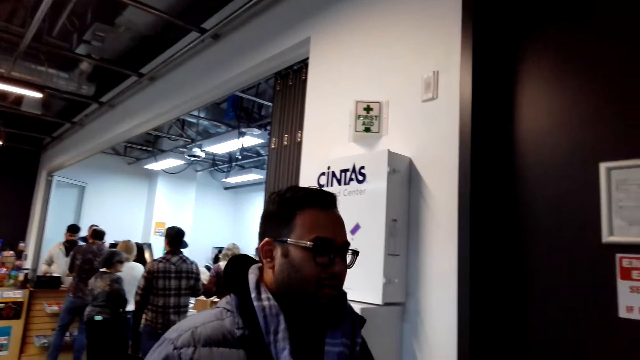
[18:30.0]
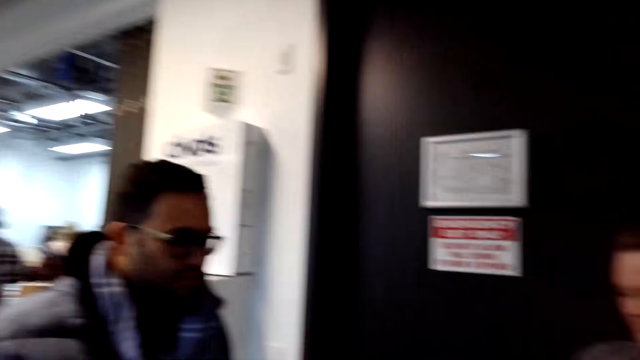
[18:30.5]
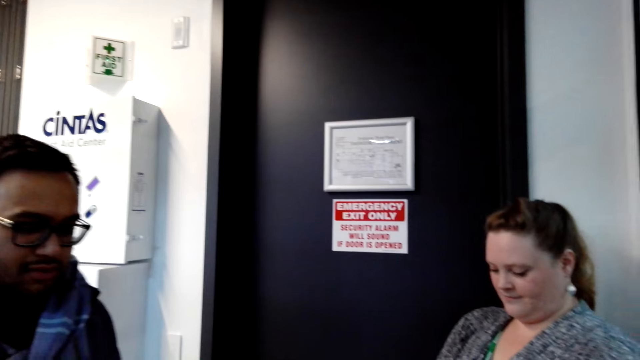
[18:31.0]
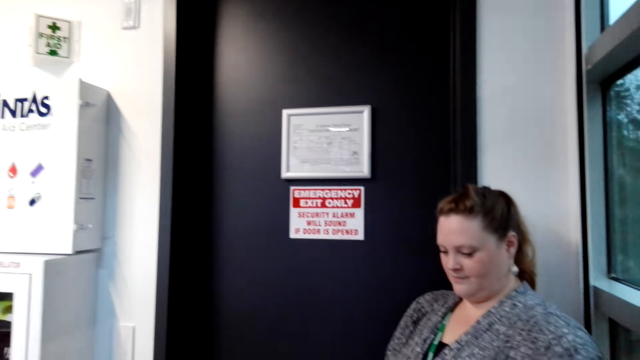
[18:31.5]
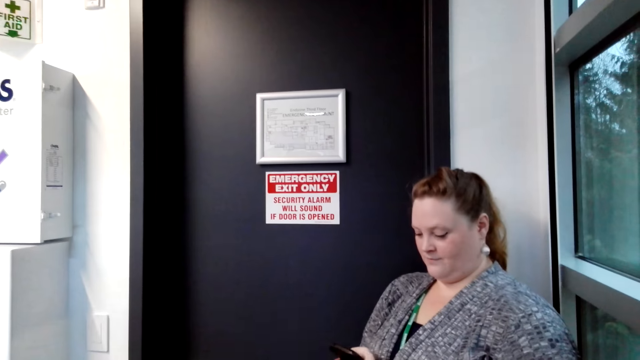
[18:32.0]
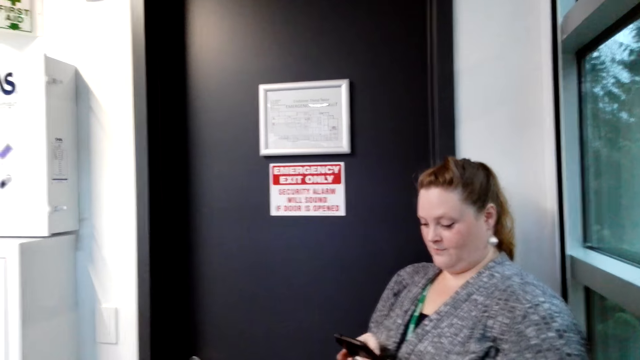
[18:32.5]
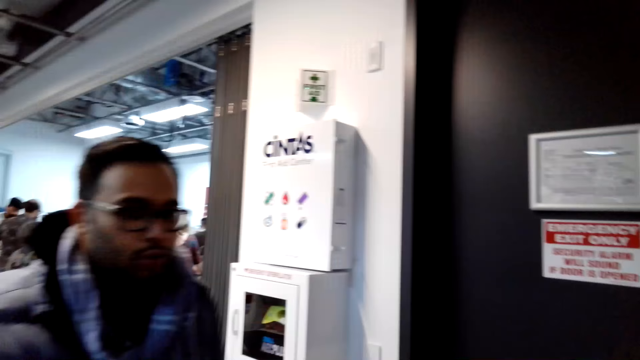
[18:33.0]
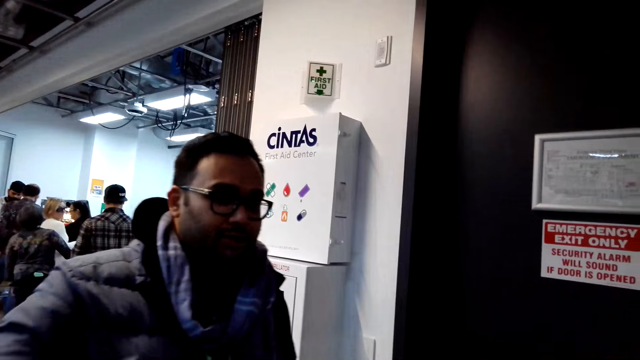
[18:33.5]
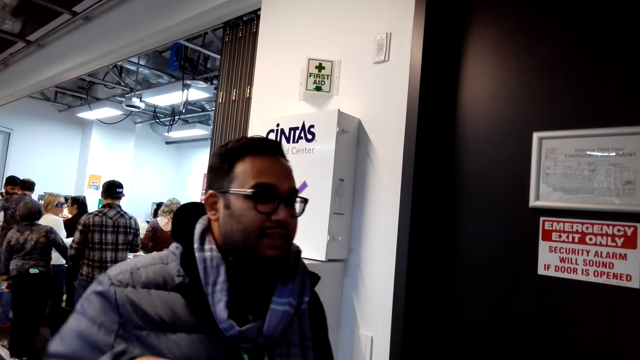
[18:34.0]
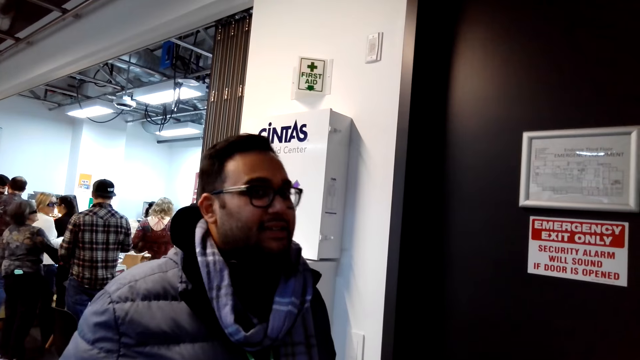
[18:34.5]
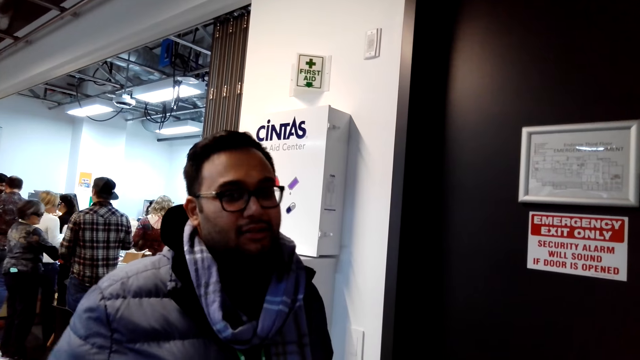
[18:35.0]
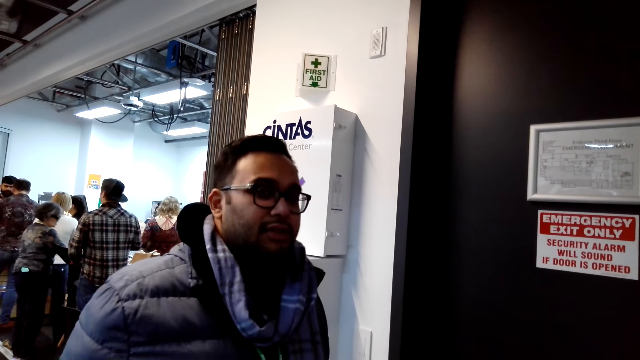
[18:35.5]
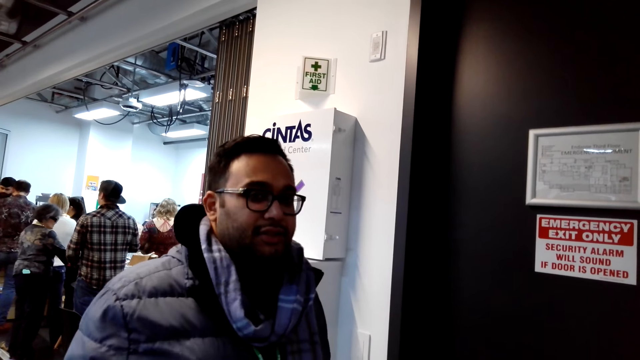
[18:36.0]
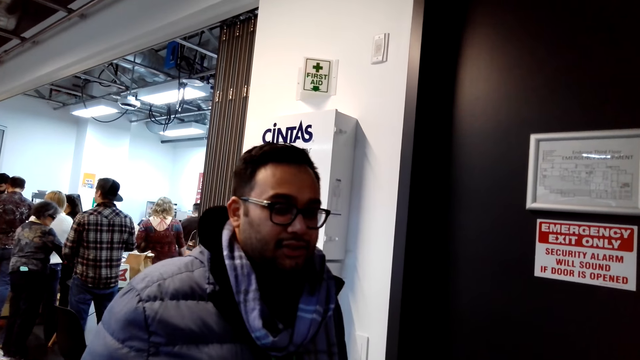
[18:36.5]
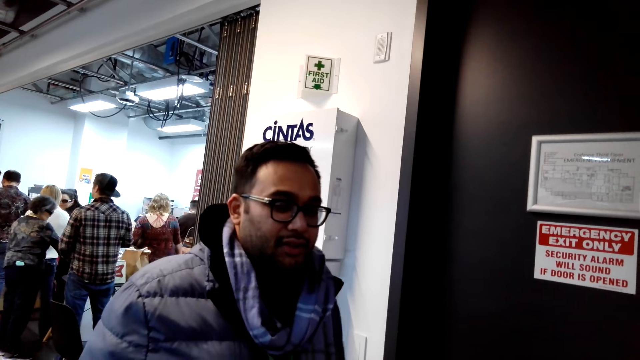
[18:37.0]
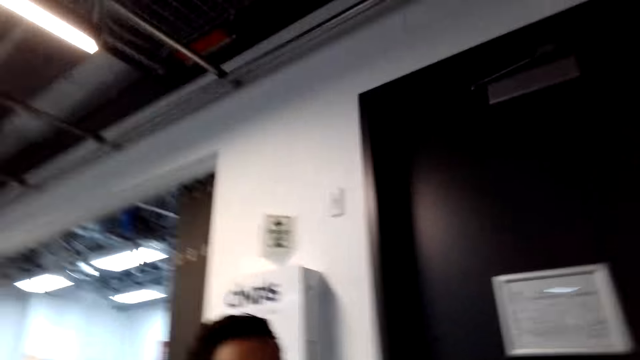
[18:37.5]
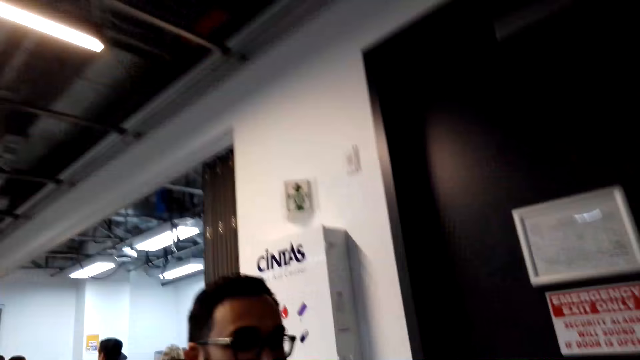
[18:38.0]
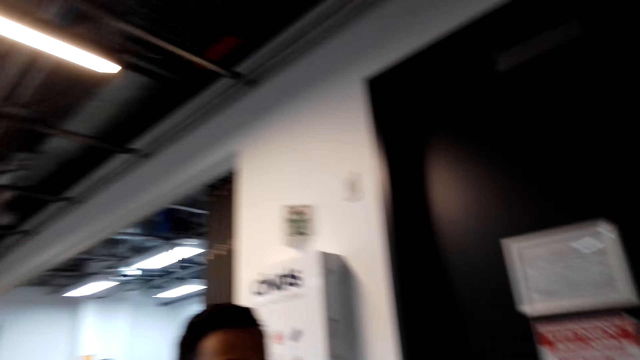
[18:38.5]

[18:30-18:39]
A woman stands in the store. The woman holds a phone and browses on the phone. The camera wearer dialogues with a man.

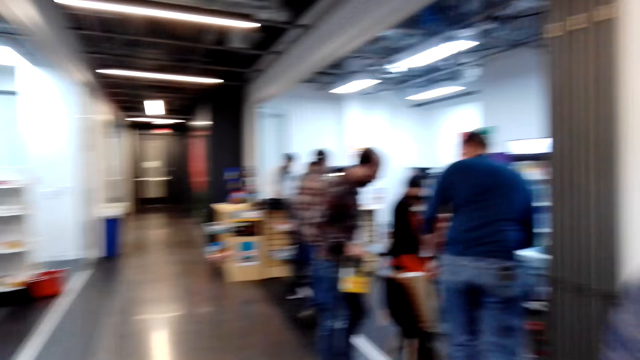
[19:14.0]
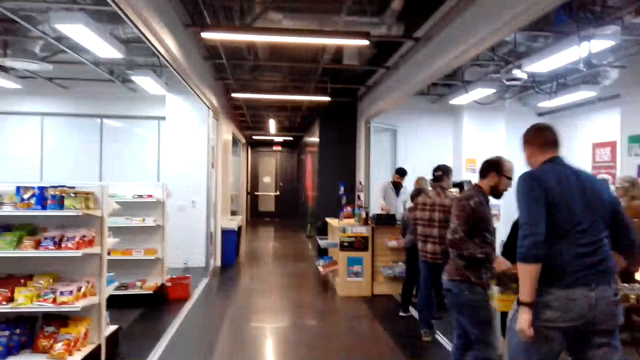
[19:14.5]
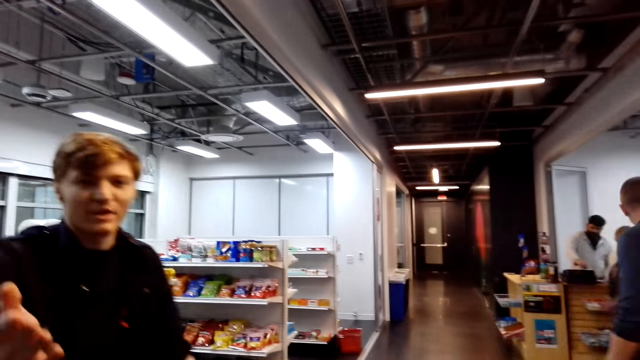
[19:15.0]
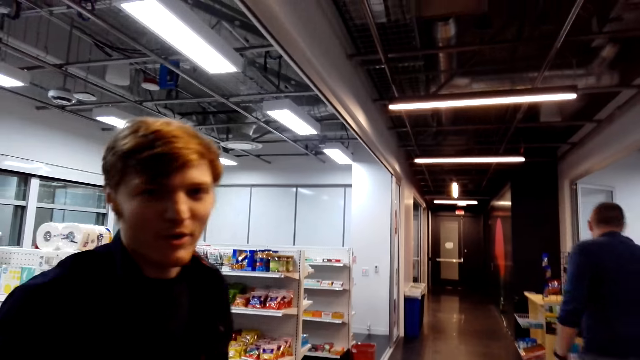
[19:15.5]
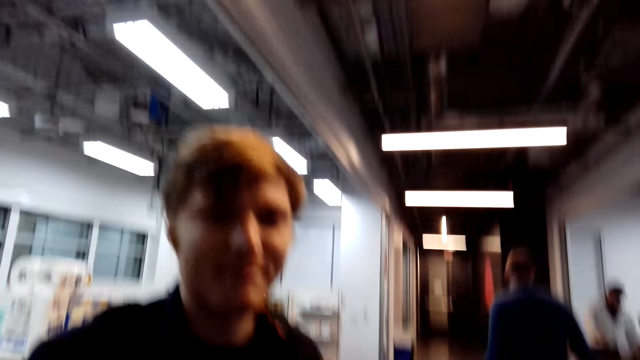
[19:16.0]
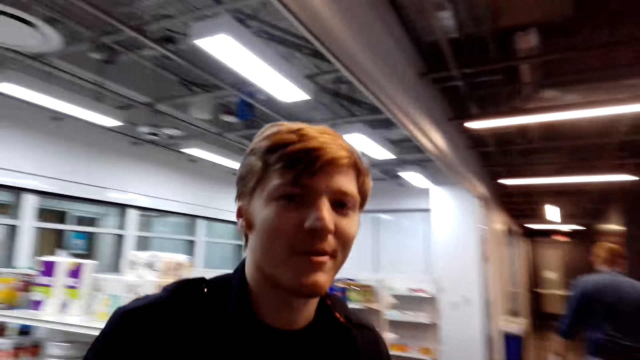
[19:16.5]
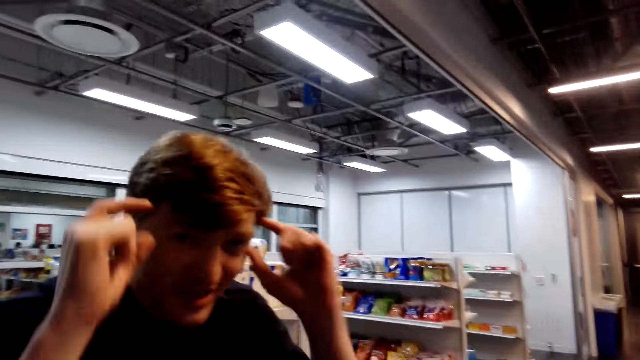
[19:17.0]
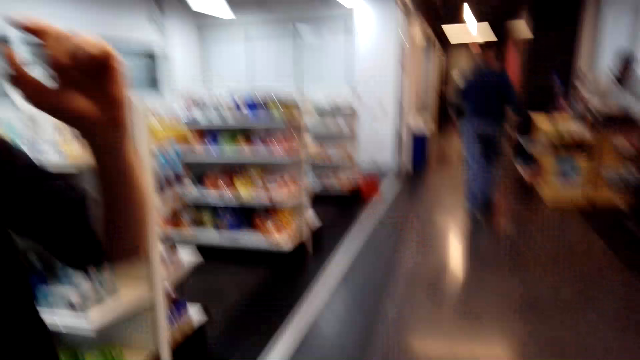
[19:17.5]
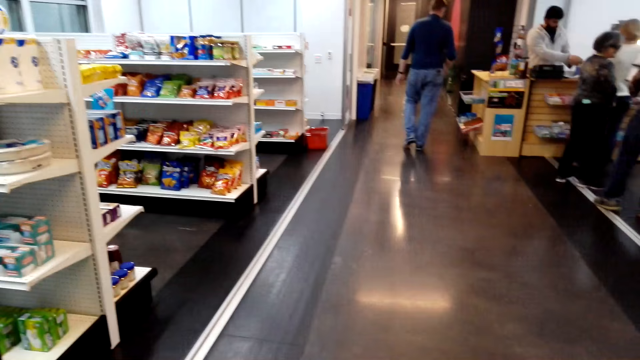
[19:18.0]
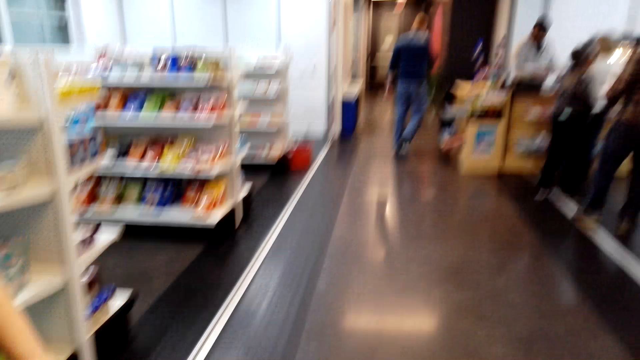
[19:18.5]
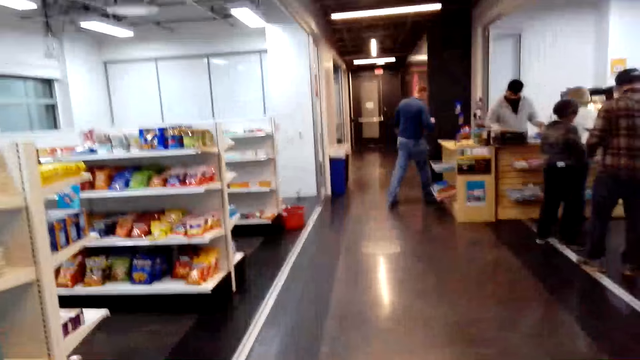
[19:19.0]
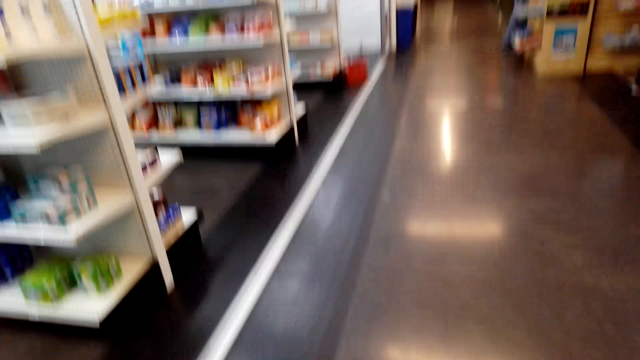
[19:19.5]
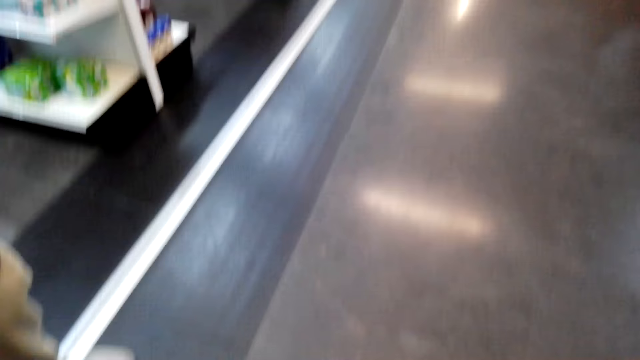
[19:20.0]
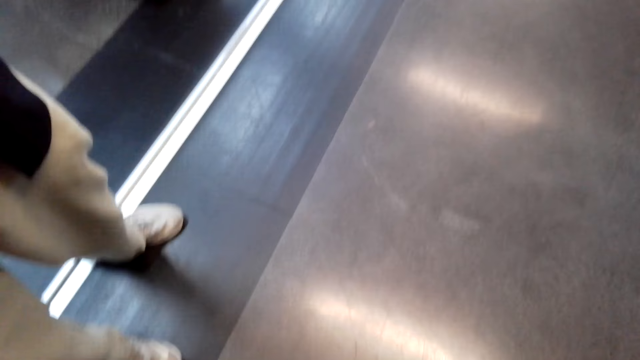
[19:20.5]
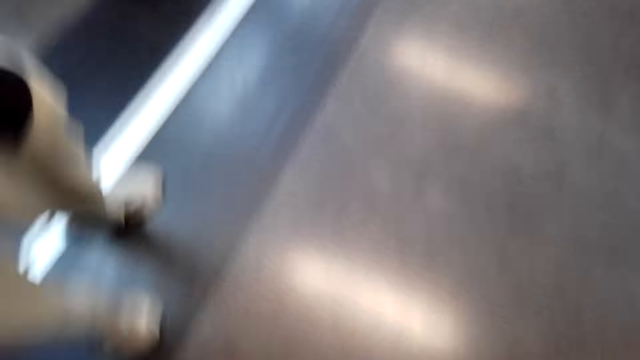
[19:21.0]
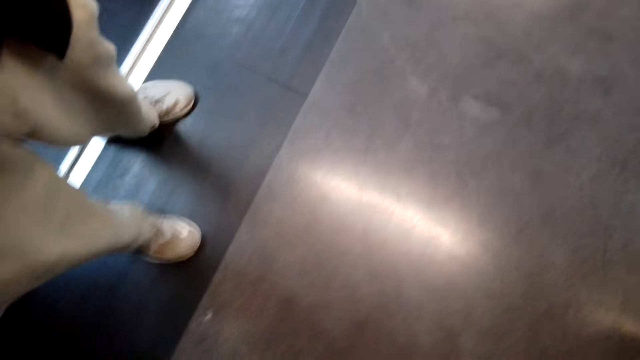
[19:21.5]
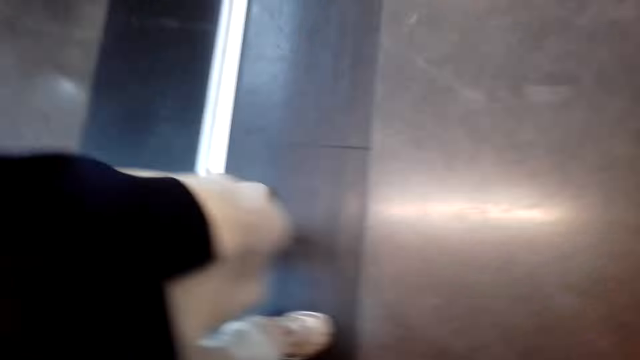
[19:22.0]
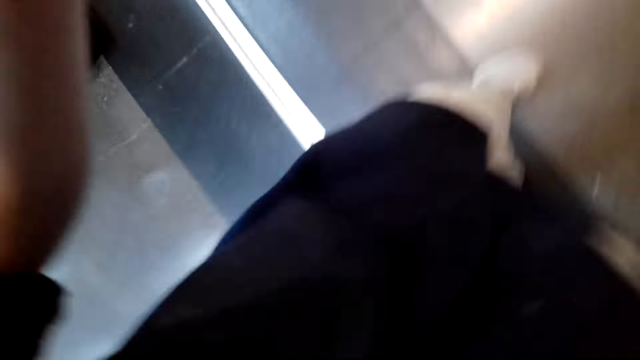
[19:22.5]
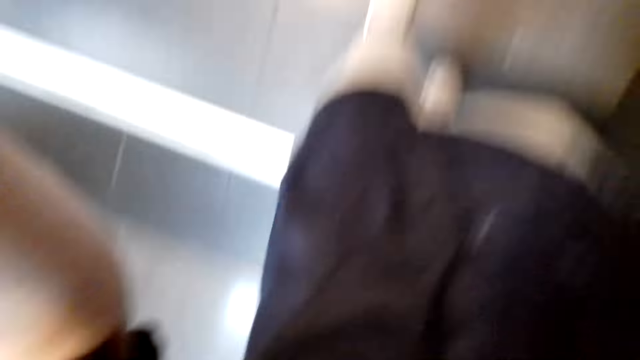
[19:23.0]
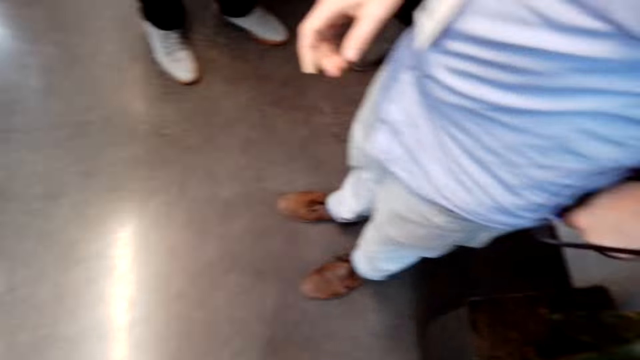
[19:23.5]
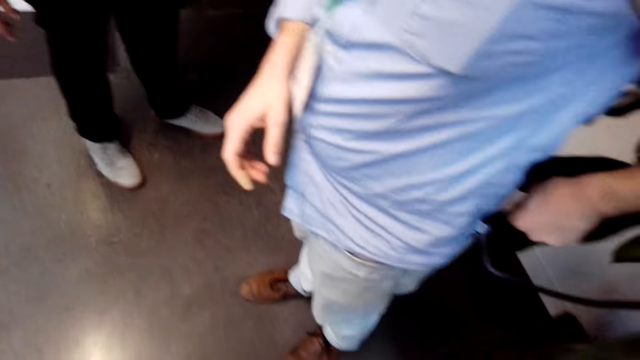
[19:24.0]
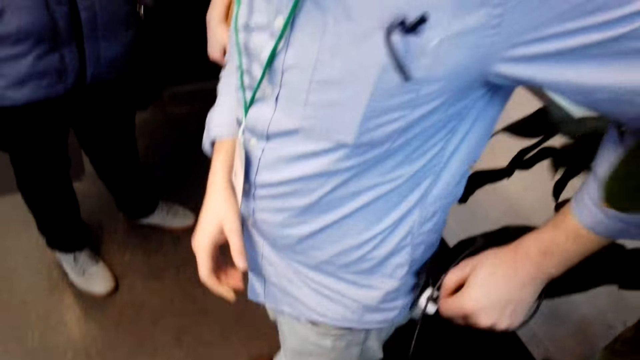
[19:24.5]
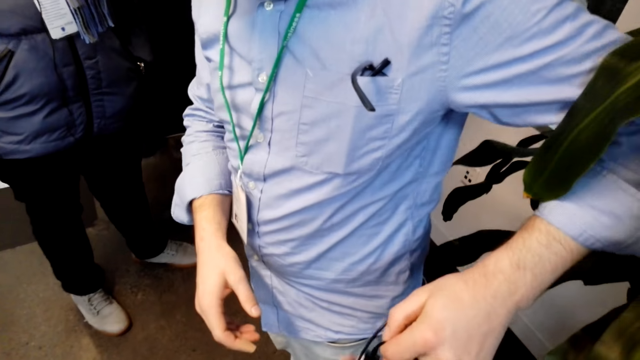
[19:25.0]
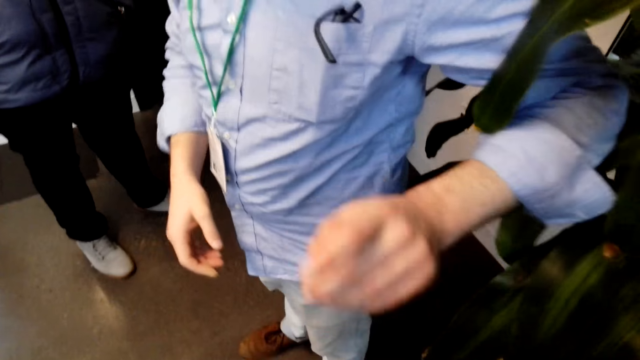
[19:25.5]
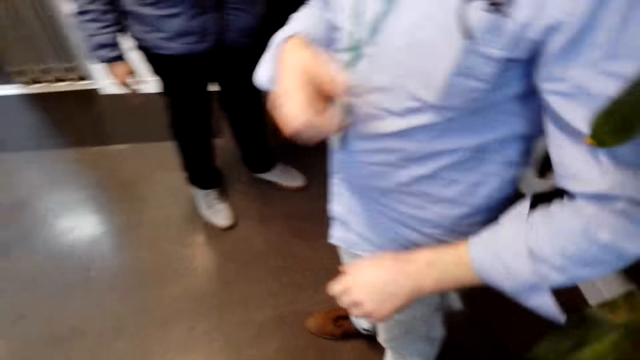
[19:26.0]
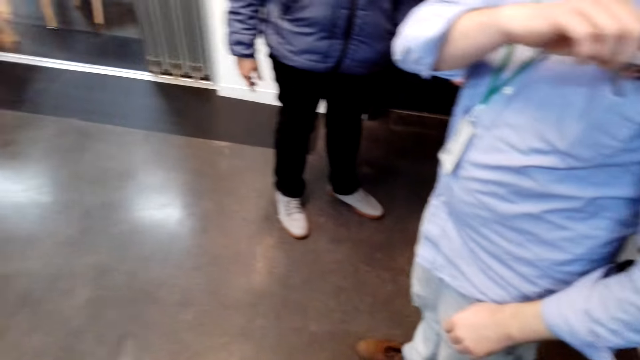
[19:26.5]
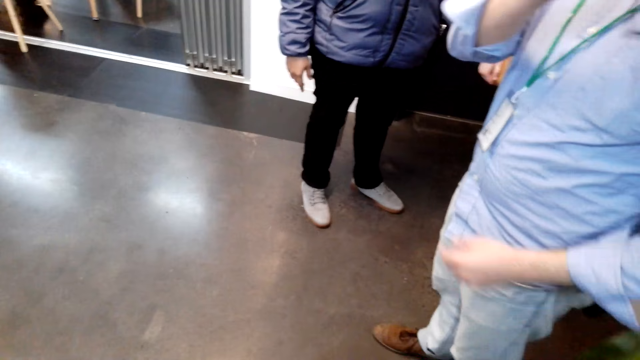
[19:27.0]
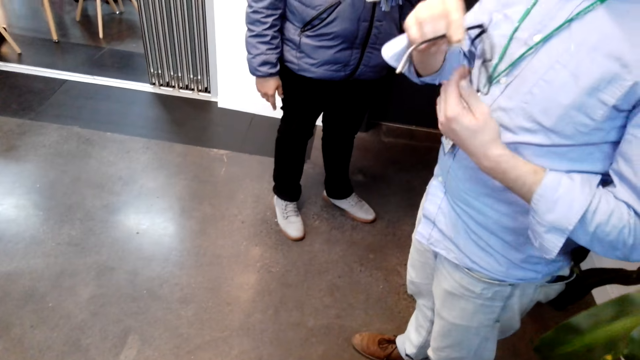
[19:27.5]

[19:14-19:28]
A man talks to the camera wearer. The camera wearer dialogues with the man. They remove the camera. Another man removes something from the pocket, drops down something, and removes a spectacle from the pocket.
